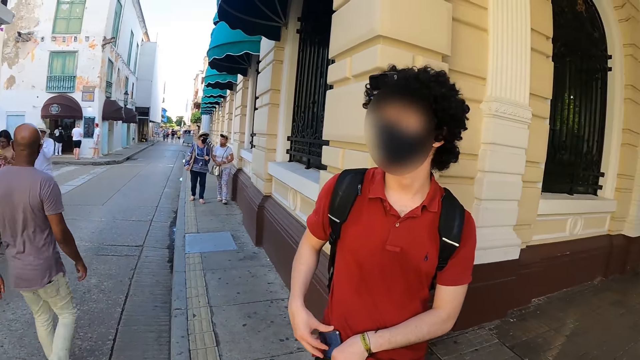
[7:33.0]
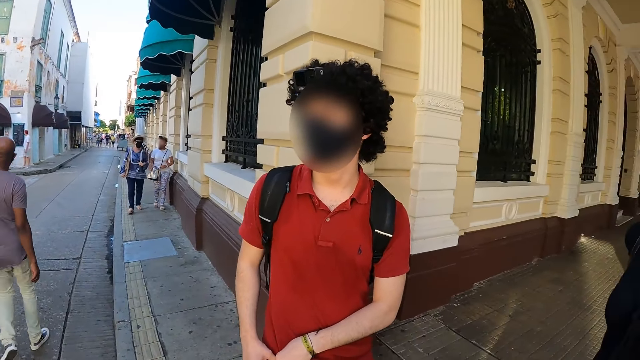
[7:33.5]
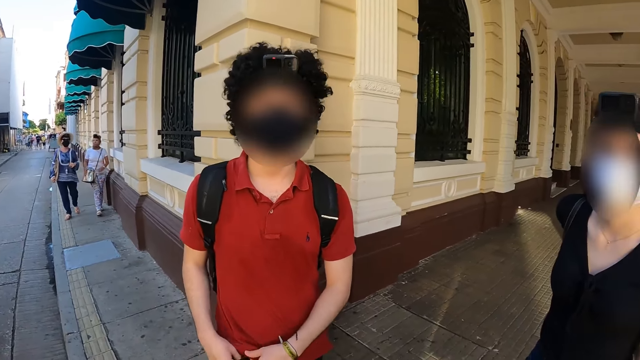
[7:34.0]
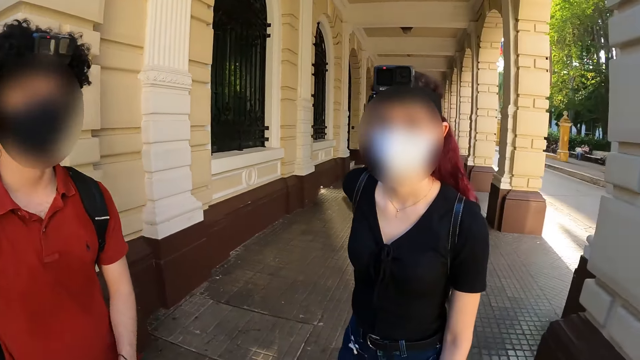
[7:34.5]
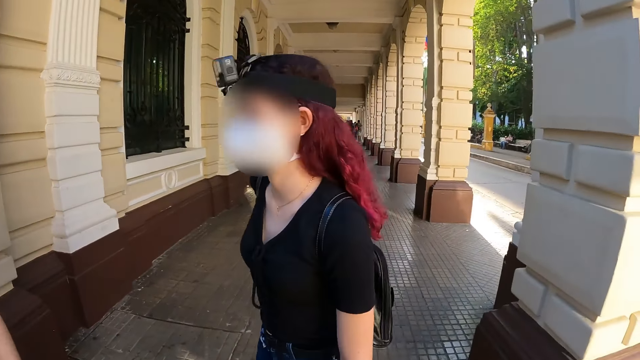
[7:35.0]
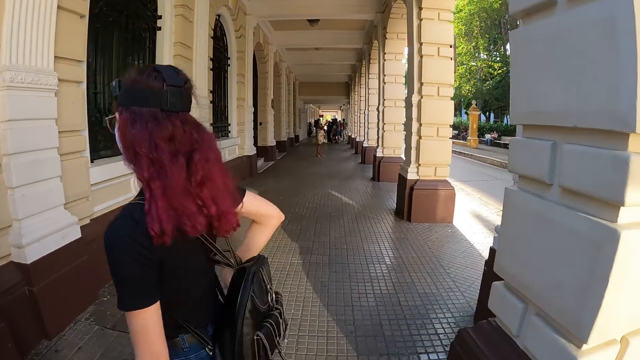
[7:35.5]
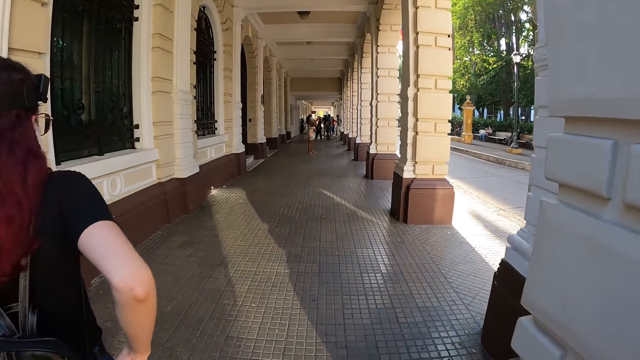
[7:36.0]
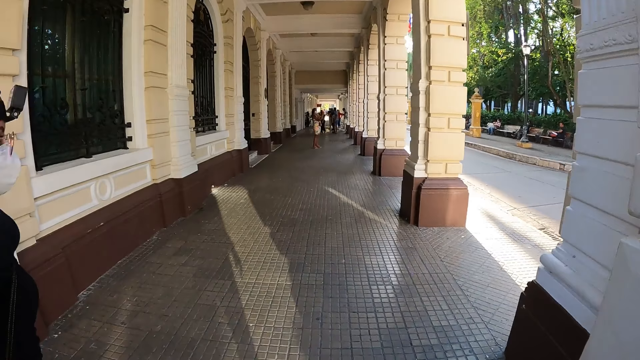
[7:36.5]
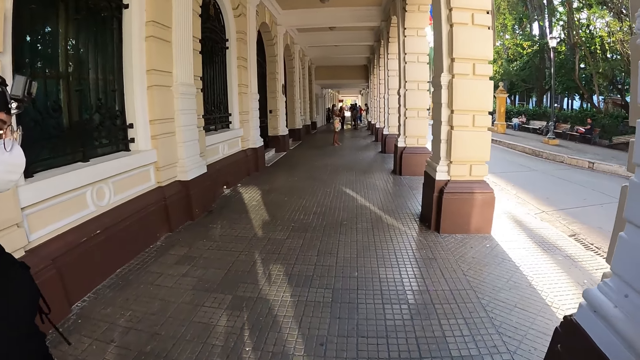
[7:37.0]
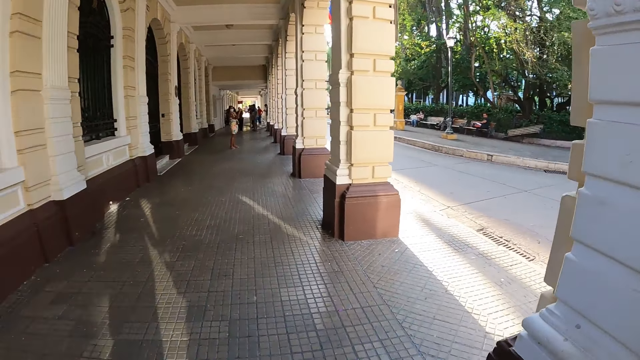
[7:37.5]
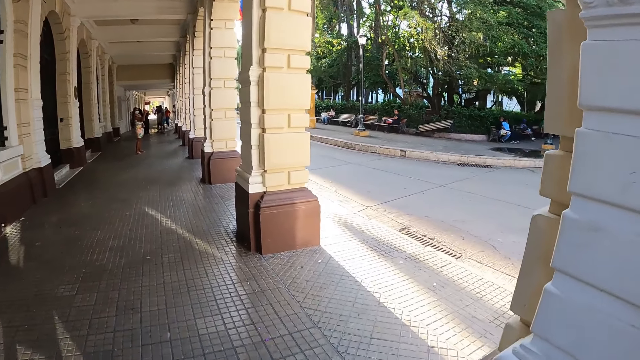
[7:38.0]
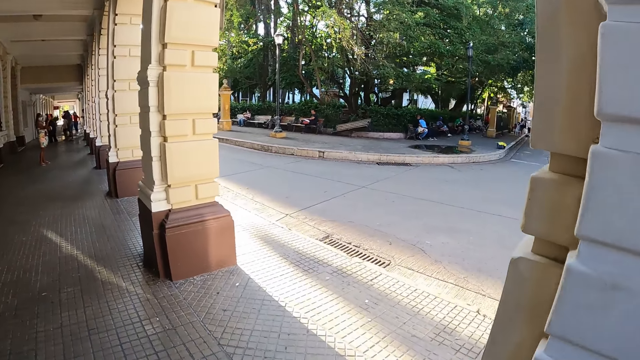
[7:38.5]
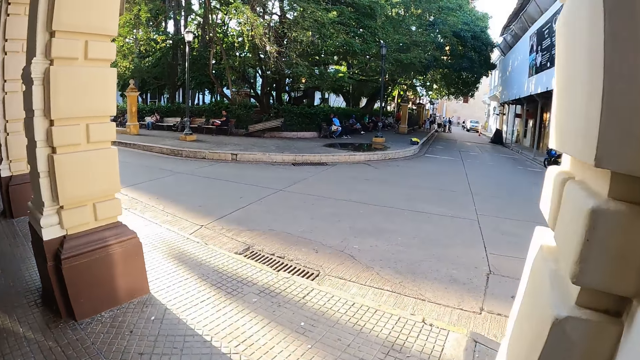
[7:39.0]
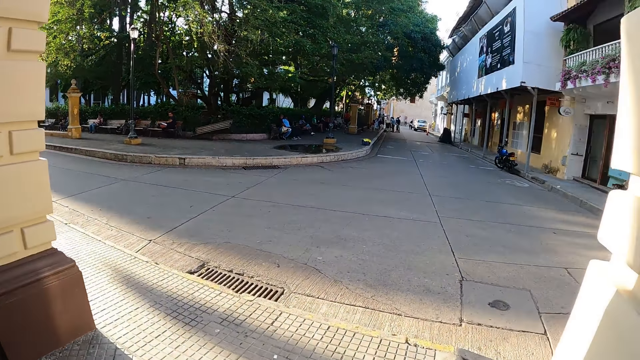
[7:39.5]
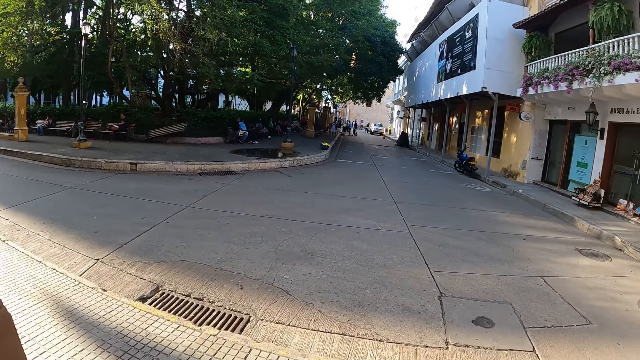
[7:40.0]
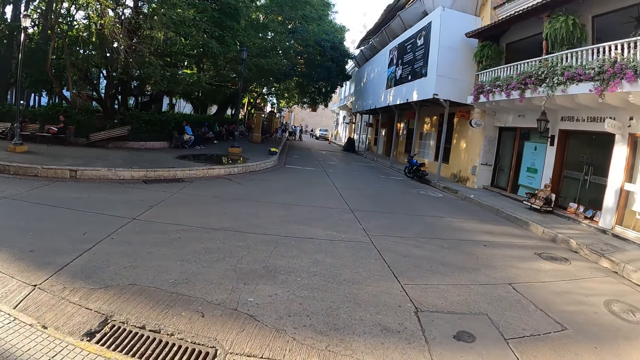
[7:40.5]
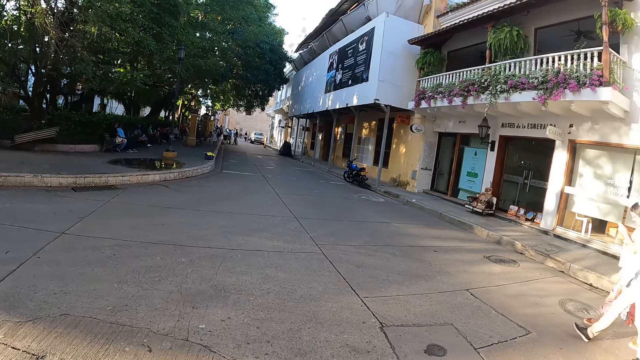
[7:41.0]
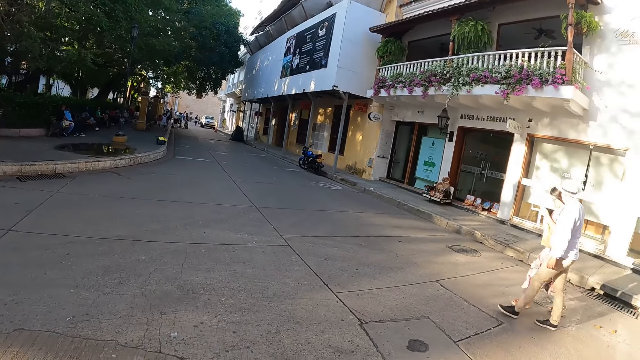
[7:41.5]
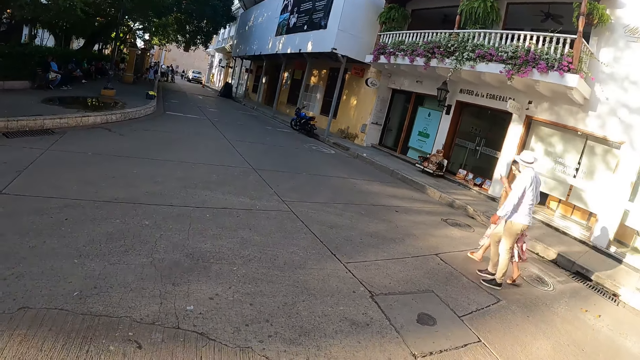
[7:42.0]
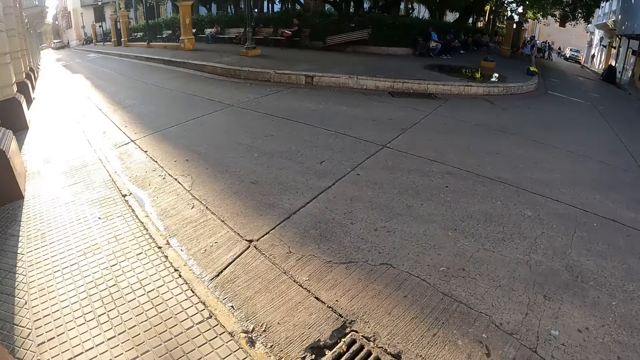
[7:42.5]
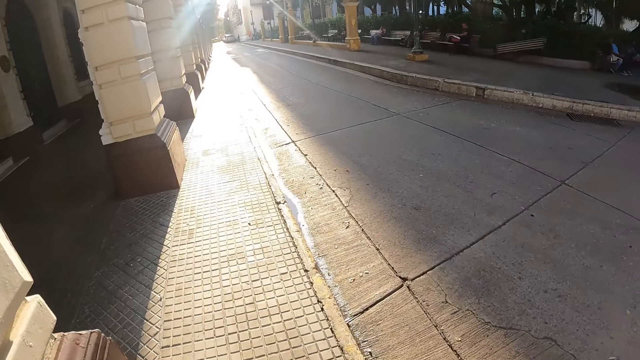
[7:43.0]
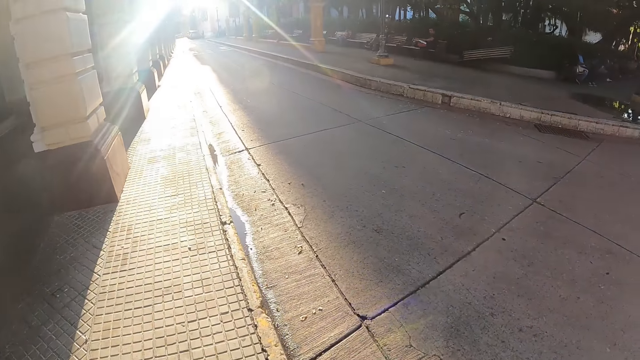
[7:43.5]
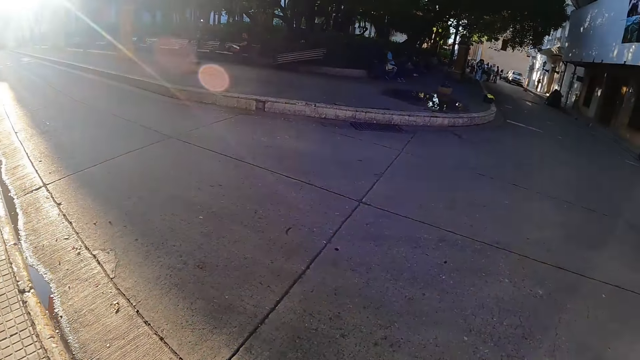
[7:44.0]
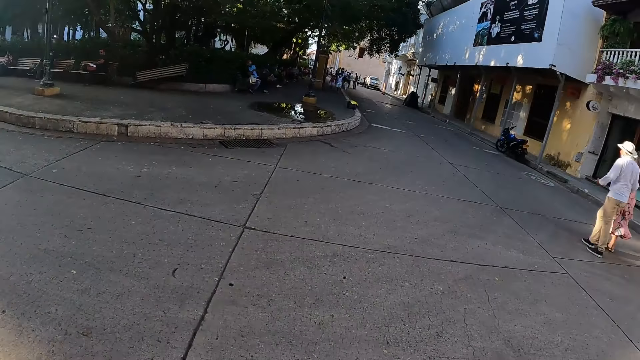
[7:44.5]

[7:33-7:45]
The camera wearer interacts with a person and another person. They walk on the streets.

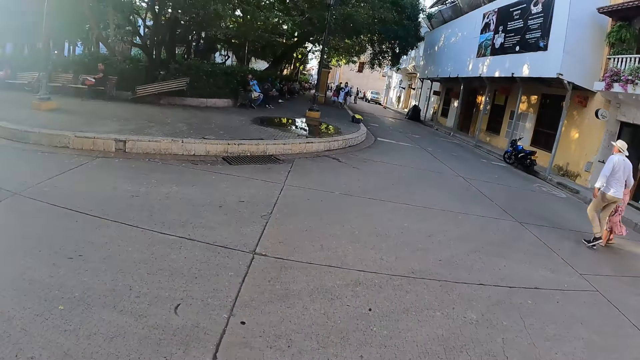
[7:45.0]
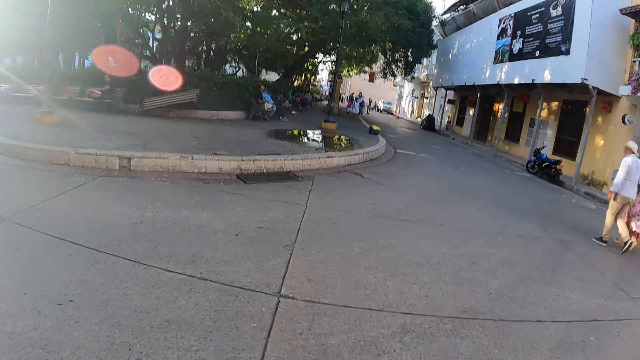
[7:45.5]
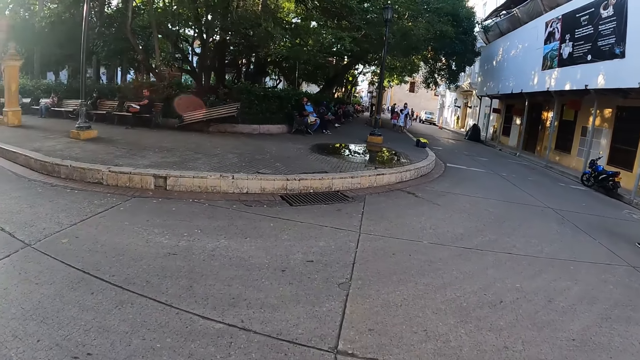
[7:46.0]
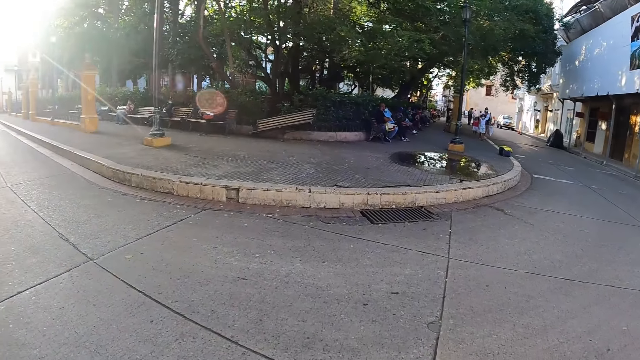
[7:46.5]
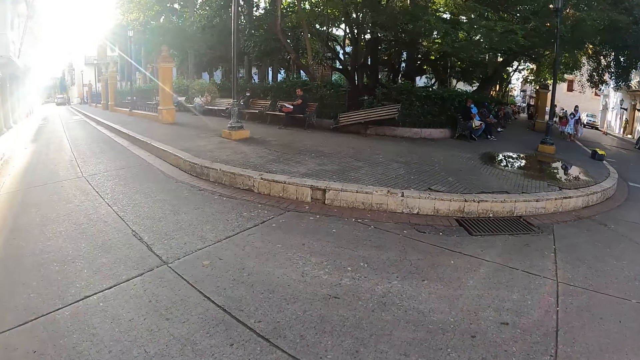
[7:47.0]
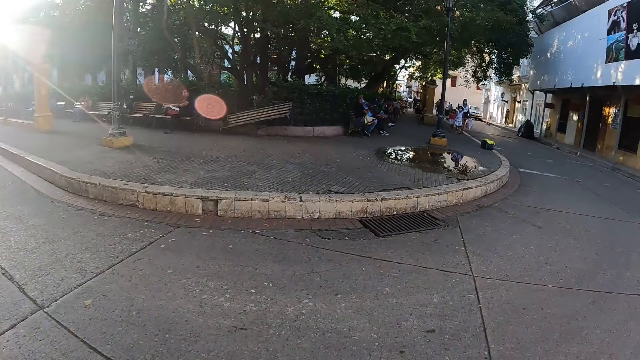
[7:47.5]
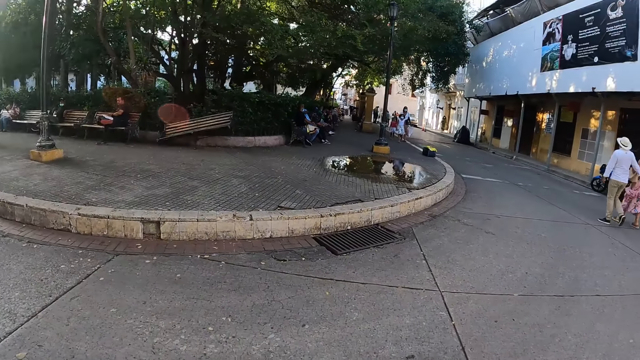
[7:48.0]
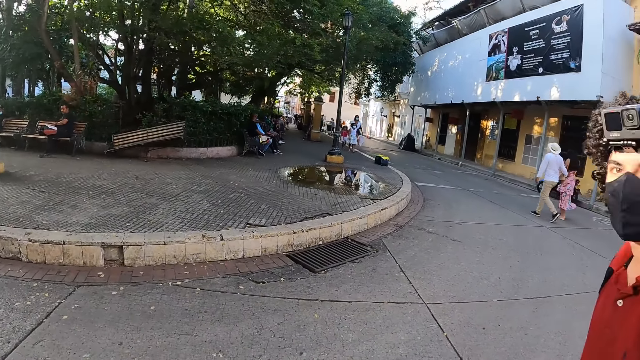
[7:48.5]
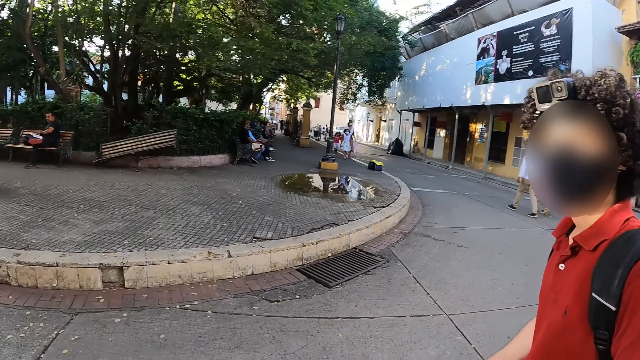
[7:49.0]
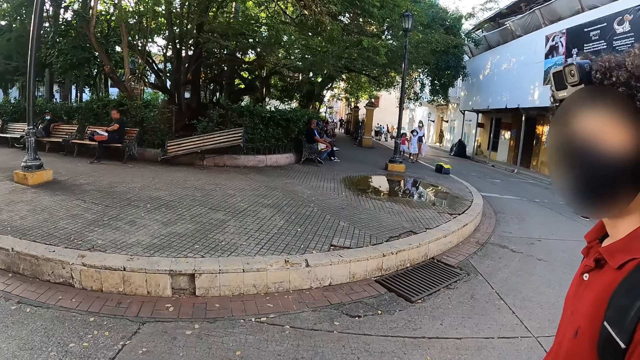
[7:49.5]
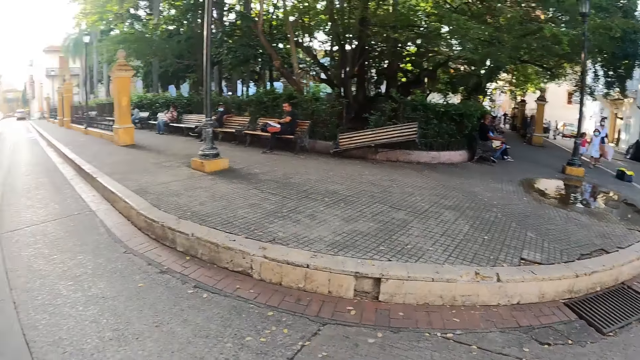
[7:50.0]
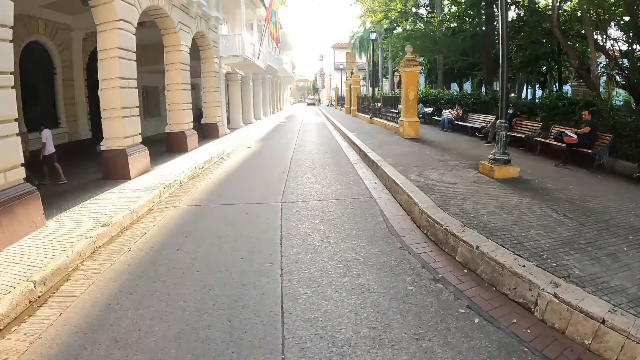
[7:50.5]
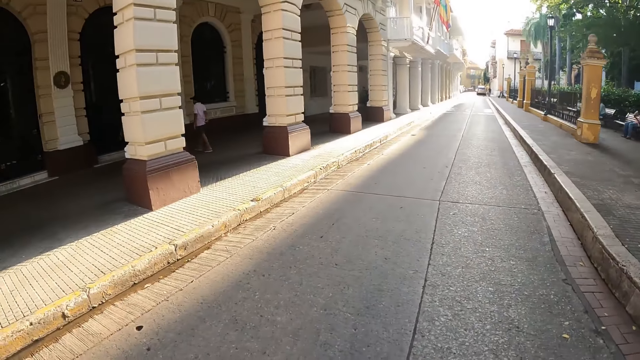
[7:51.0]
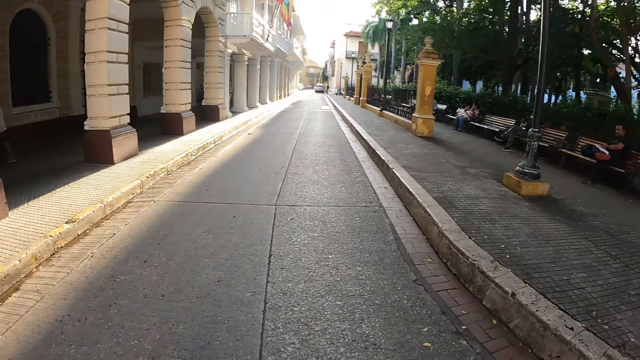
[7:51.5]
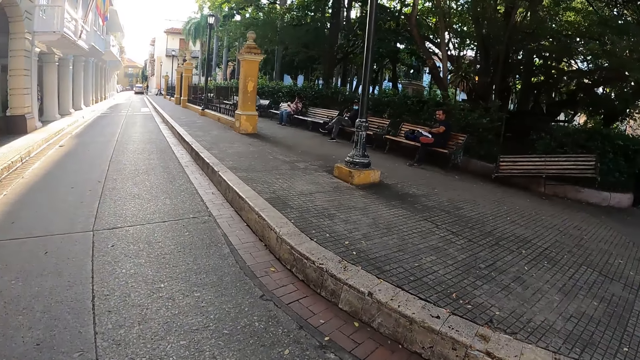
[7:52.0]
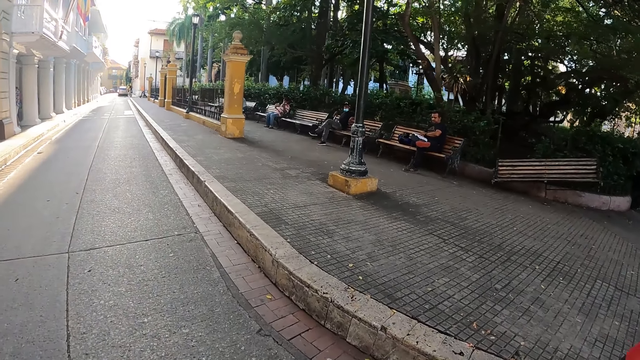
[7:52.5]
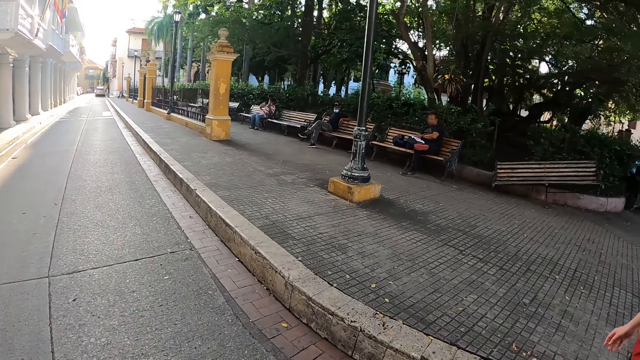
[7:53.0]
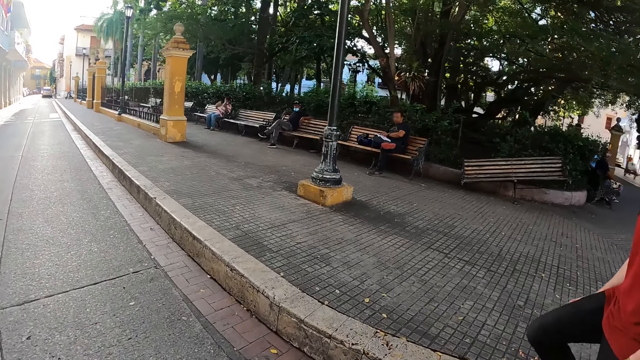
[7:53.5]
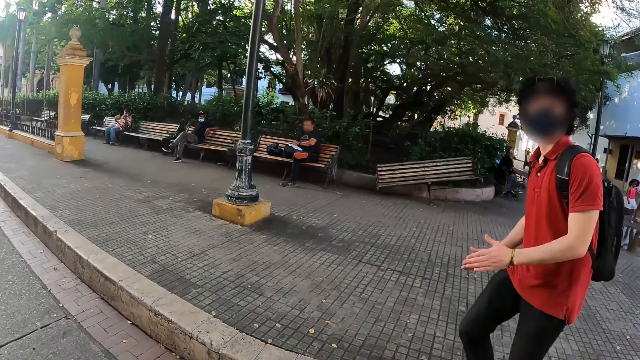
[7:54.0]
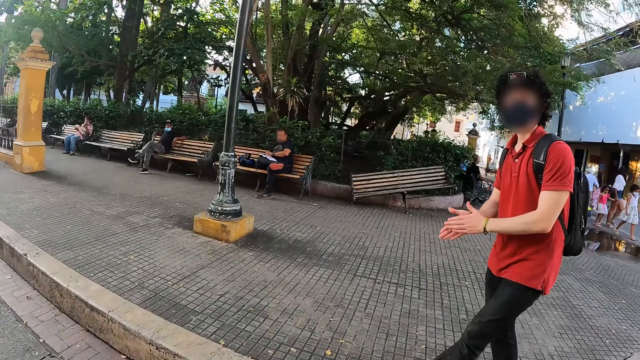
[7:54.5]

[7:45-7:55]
A man interacts with the camera wearer.
